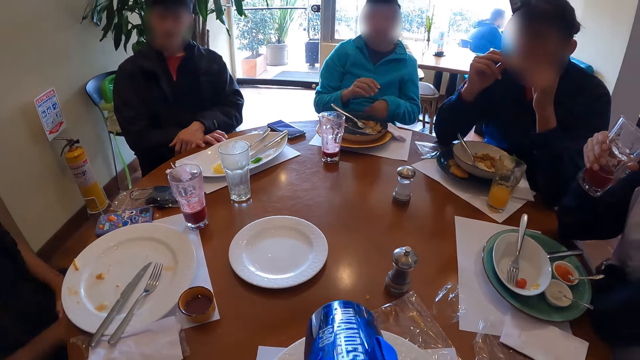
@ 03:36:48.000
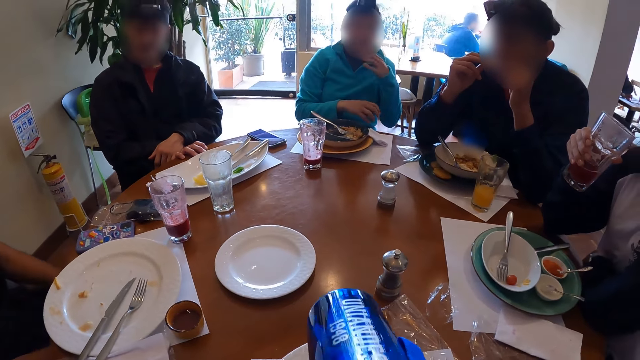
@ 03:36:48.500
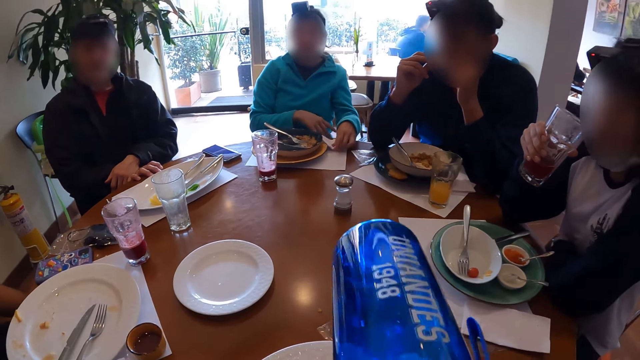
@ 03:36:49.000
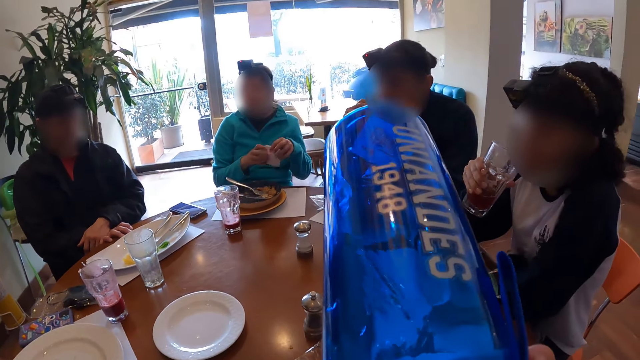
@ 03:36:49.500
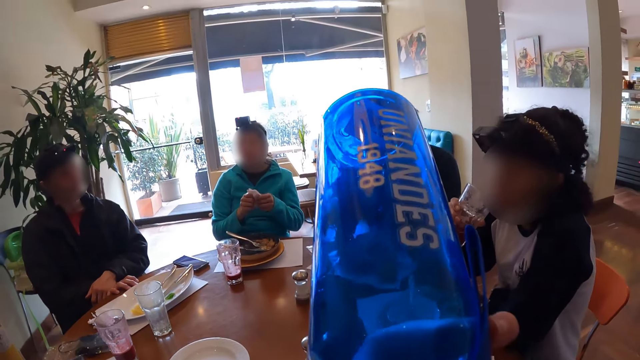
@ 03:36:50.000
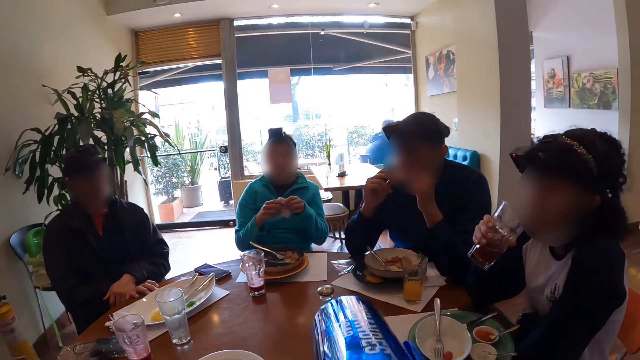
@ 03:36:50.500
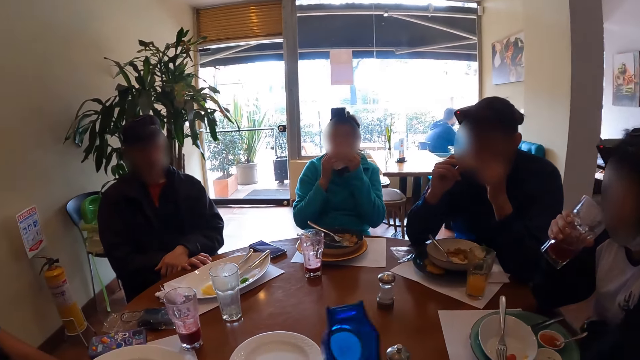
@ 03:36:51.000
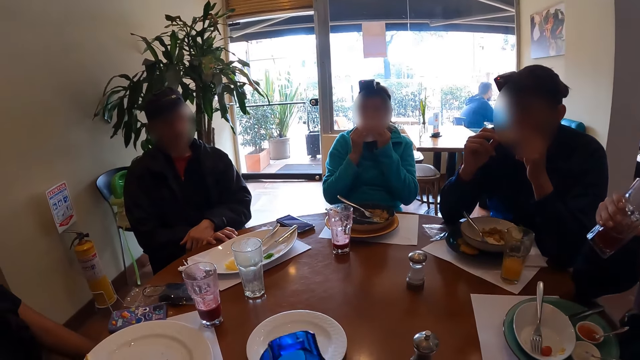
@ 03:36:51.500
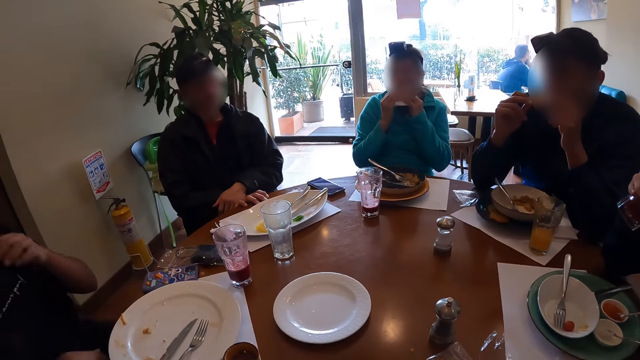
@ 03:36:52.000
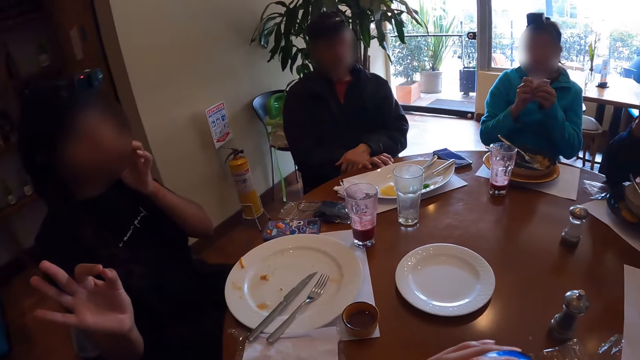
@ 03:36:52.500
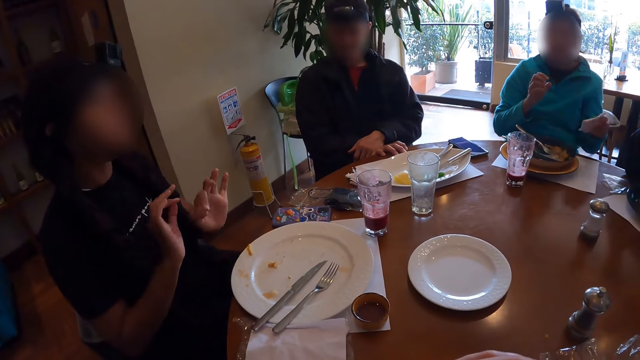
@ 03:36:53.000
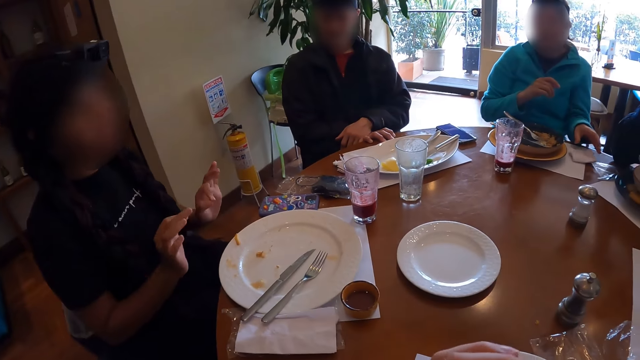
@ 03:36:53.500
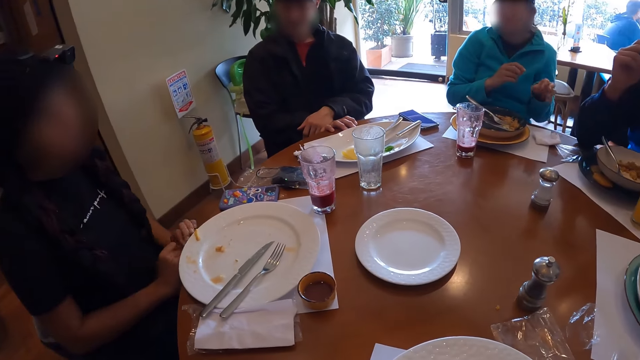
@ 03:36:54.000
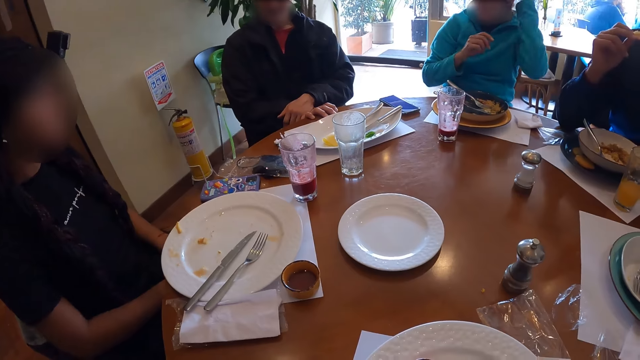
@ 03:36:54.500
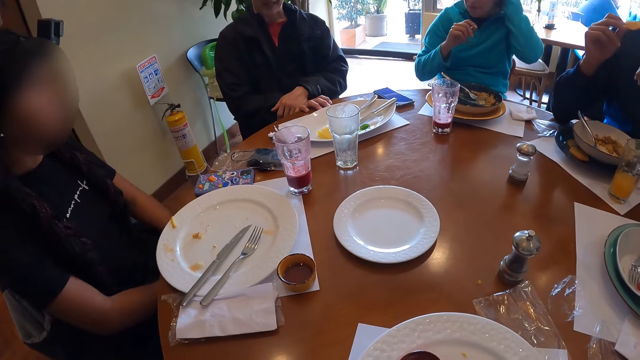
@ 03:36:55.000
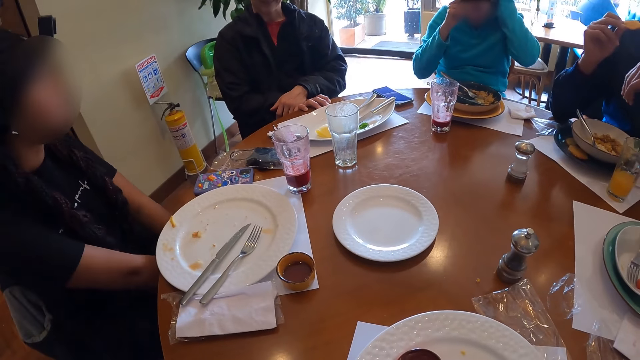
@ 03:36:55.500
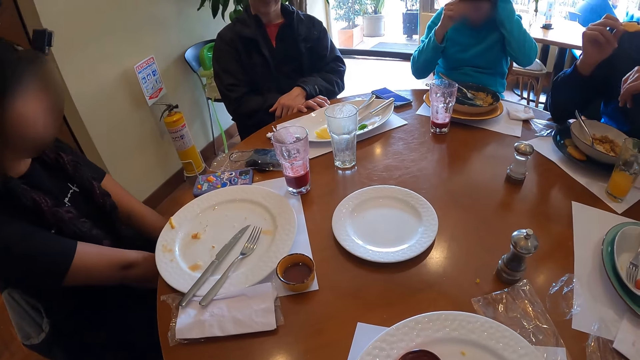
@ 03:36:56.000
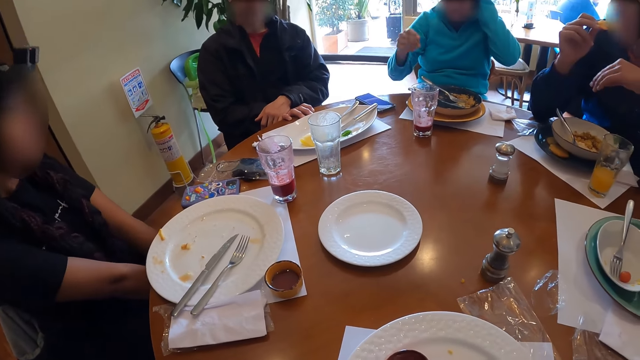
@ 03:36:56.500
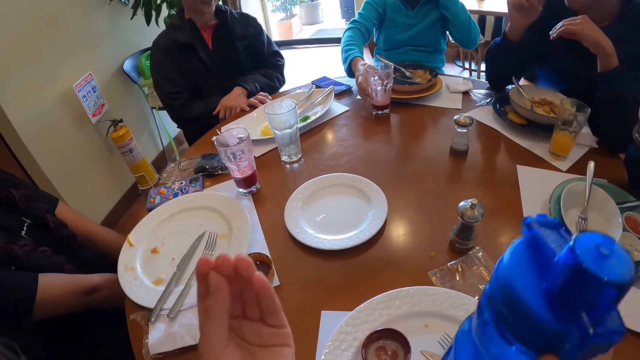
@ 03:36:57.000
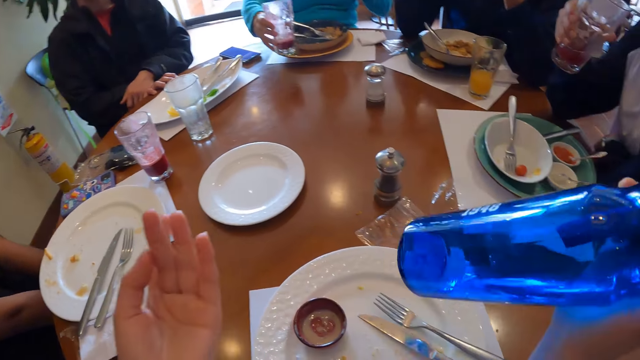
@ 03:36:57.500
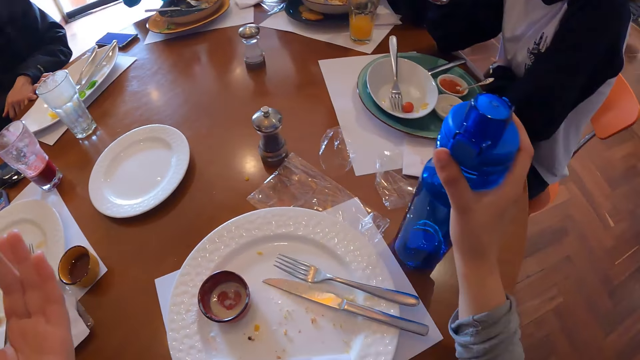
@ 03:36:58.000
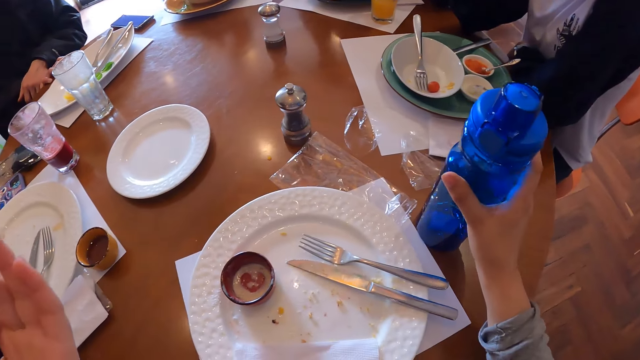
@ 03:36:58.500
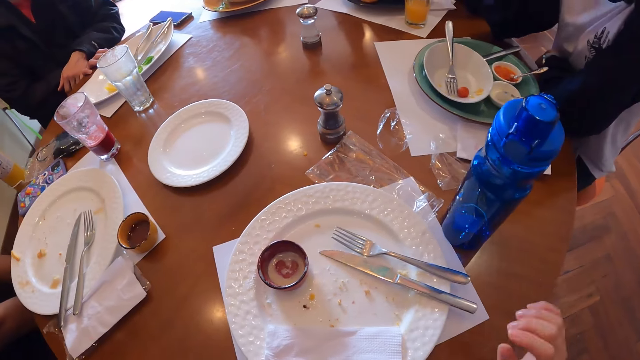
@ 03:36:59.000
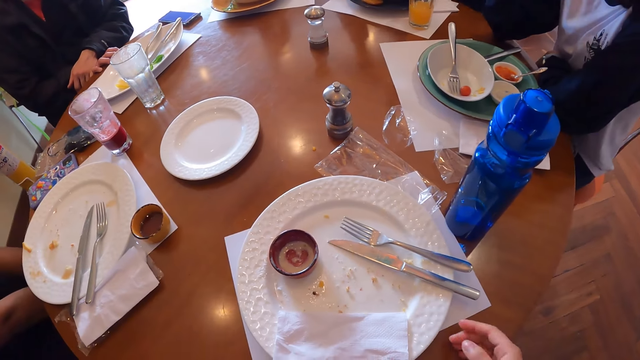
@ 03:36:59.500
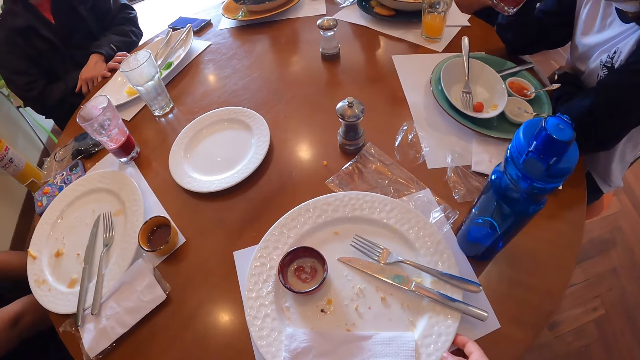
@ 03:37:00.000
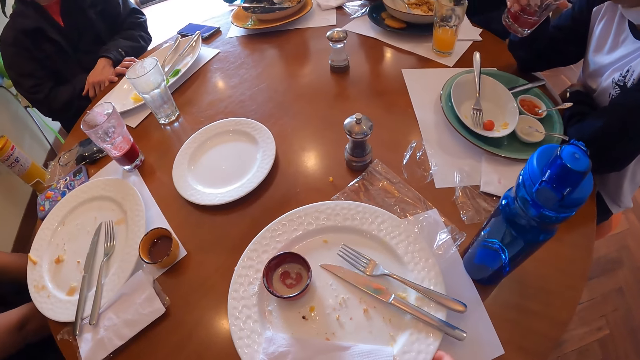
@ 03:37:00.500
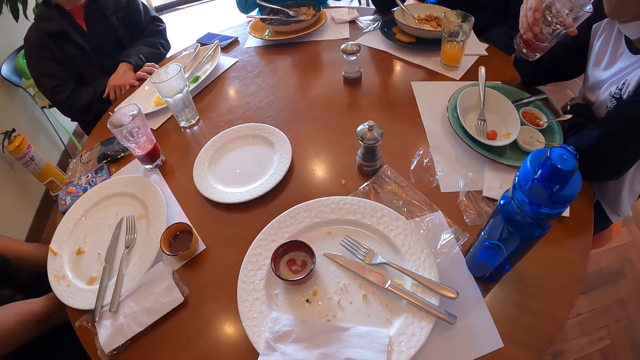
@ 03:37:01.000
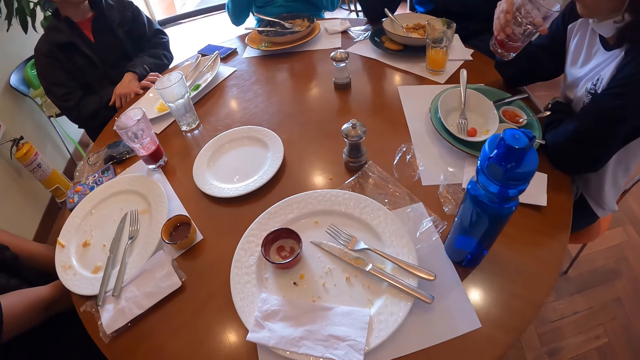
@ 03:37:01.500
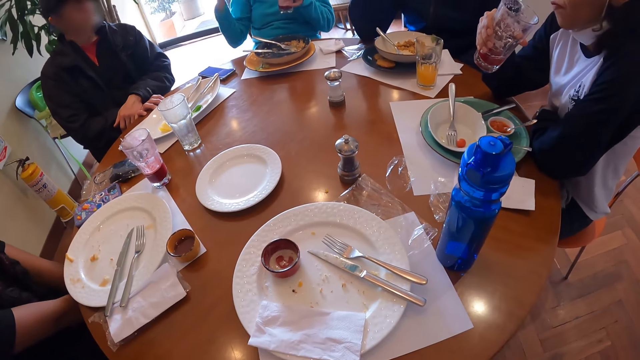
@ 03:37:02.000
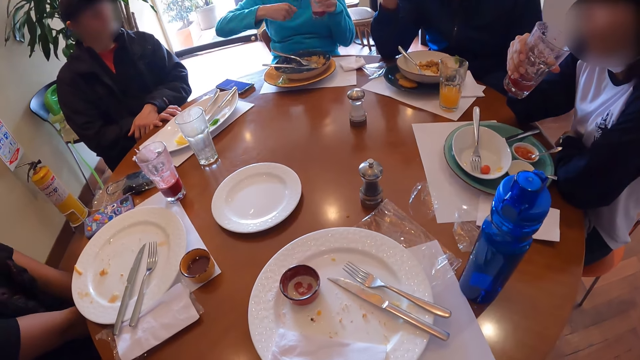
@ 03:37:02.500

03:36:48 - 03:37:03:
The camera wearer drinks water from the bottle in both hands. A woman picks the paper towel from the table with her left hand, cleans both hands with the paper towel, and cleans her mouth with the paper towel in both hands. The woman drops the paper towel on the table with her left hand. The woman picks a glass of juice from the table with her right hand. The camera wearer gestures at the woman. She drops the water bottle on the table with her right hand. She moves a plate on the table aside with her right hand.

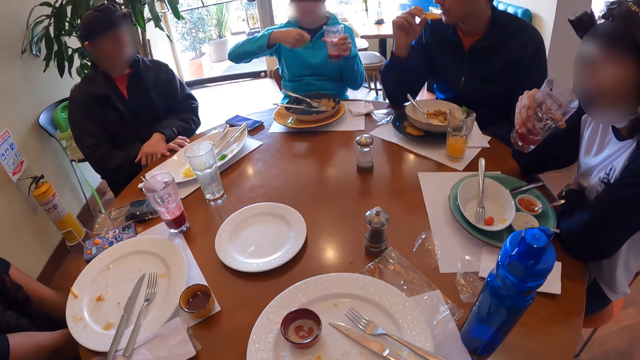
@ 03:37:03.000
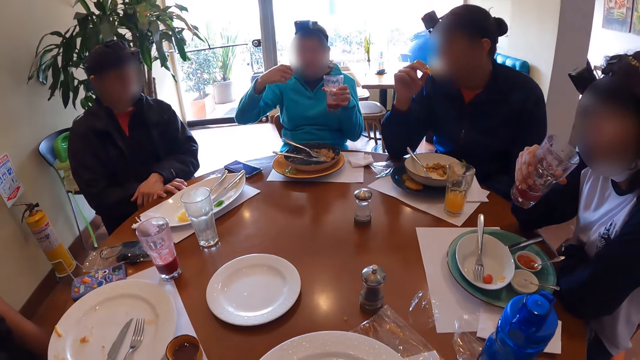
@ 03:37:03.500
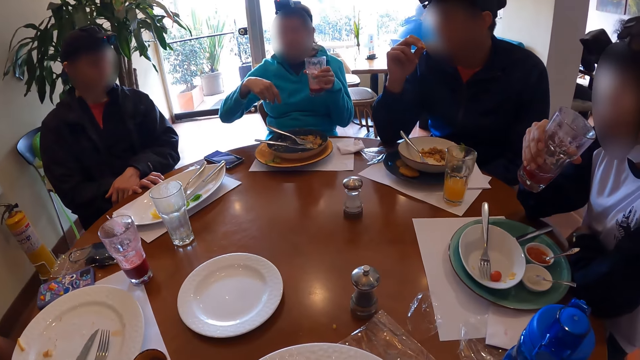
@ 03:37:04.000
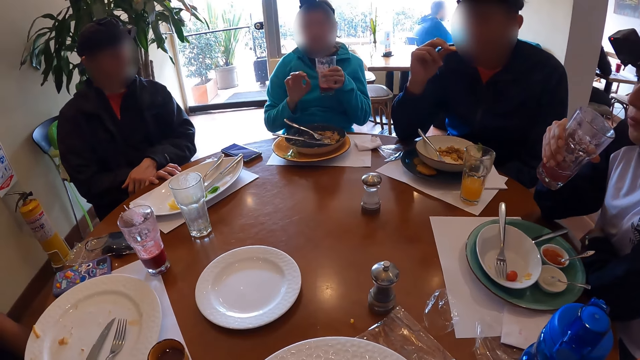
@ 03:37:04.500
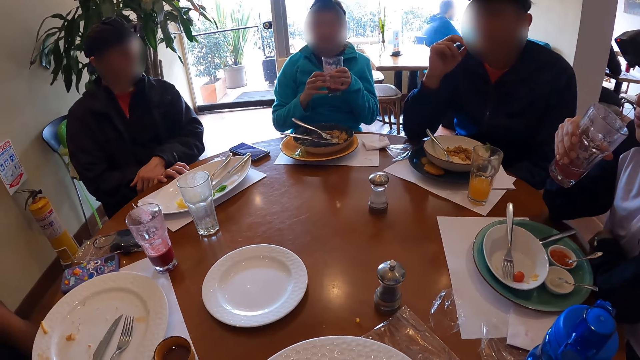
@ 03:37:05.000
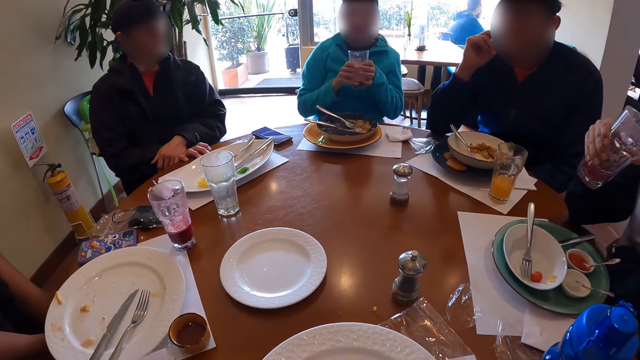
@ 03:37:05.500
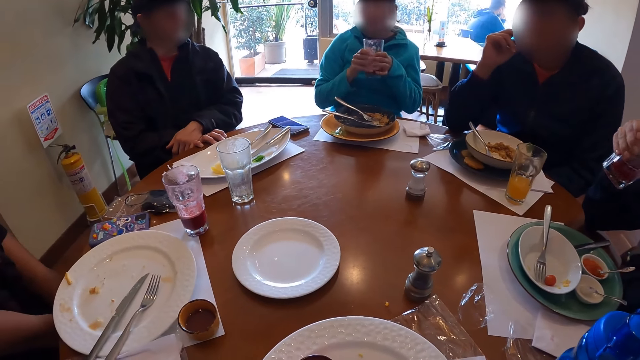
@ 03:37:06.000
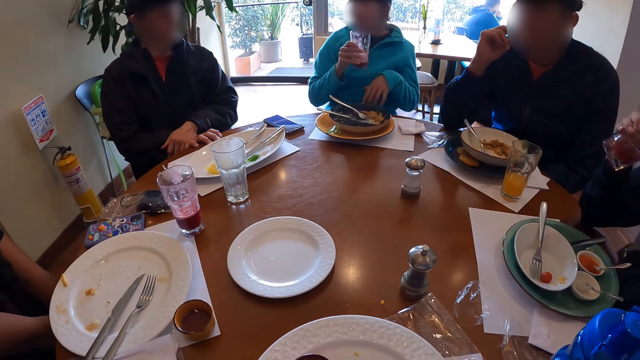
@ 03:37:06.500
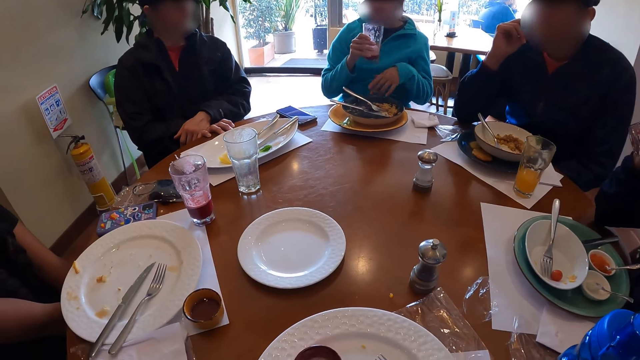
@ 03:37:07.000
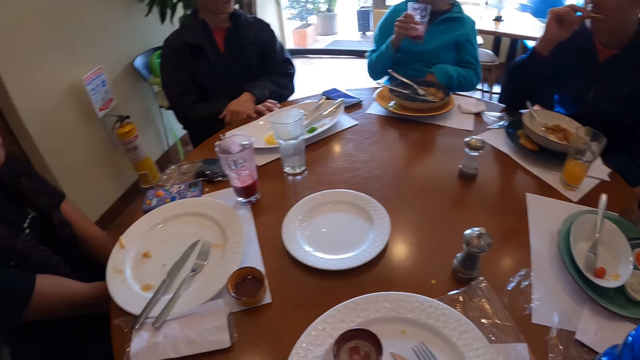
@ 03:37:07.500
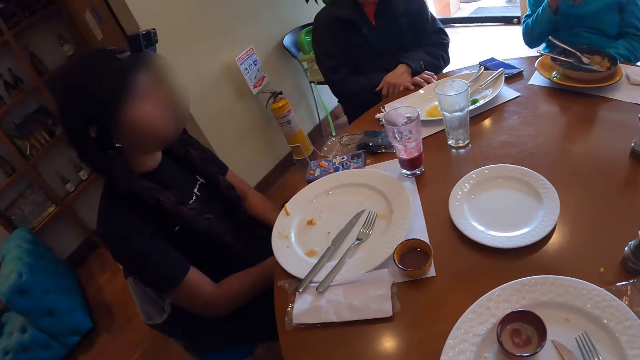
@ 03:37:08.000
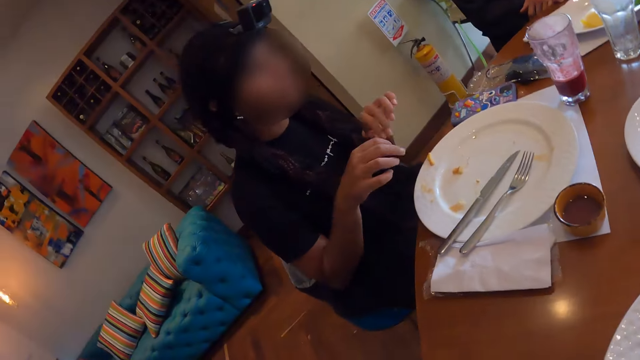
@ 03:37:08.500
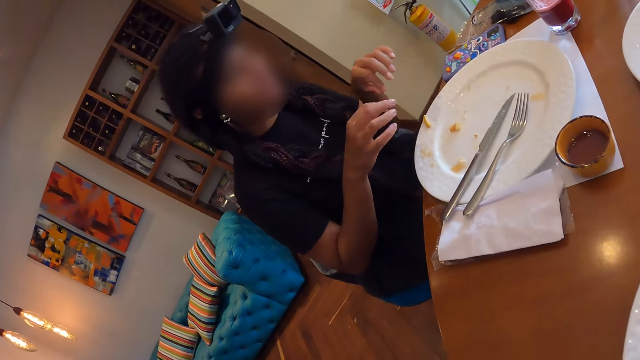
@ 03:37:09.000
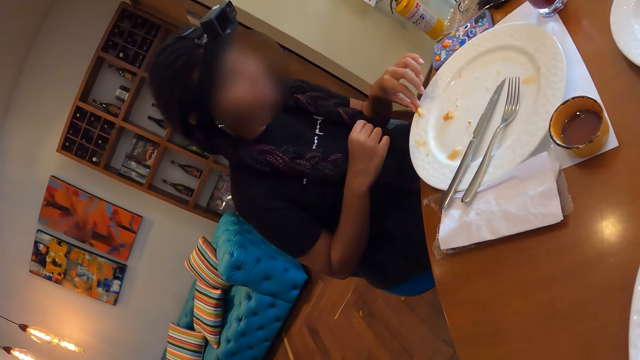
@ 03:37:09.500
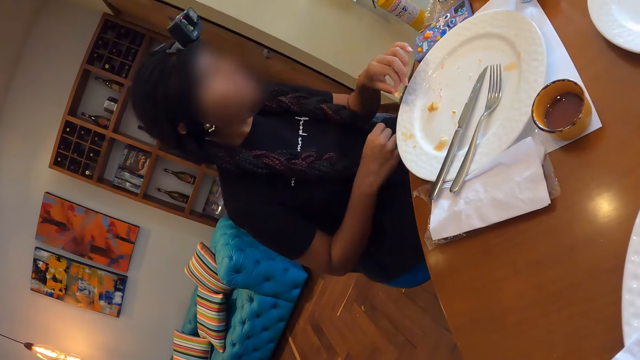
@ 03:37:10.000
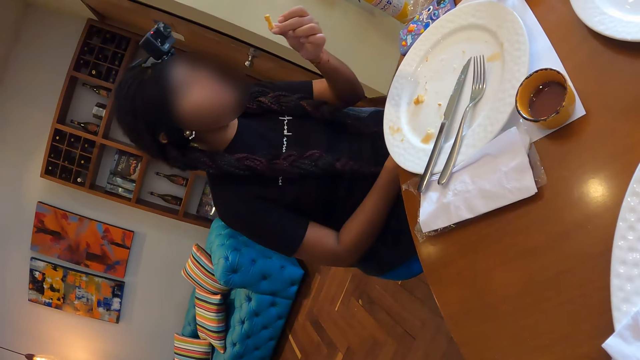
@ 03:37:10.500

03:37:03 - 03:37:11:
A woman gestures at the camera wearer. A man eats the biscuit with his right hand. Another woman passes the glass of juice from her left hand to her right hand. The camera wearer looks at a third woman. Another woman picks a piece of cheese from a plate with her left hand.
